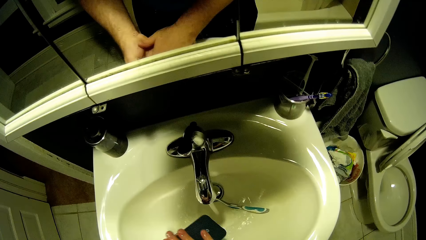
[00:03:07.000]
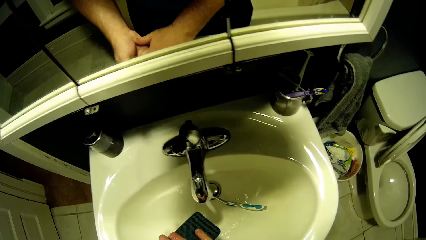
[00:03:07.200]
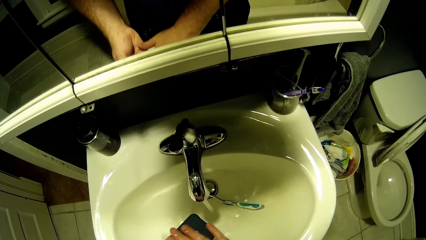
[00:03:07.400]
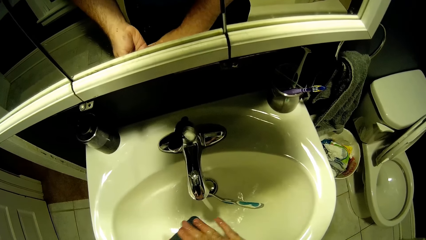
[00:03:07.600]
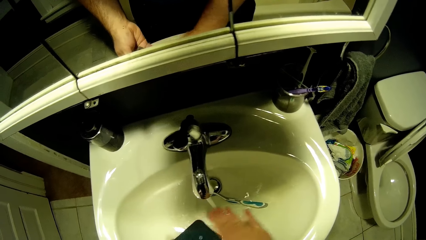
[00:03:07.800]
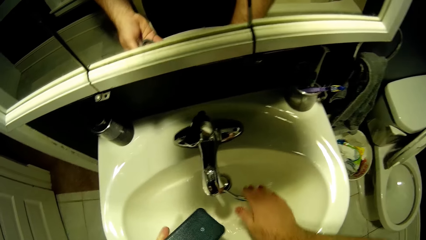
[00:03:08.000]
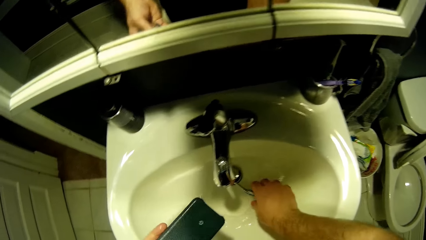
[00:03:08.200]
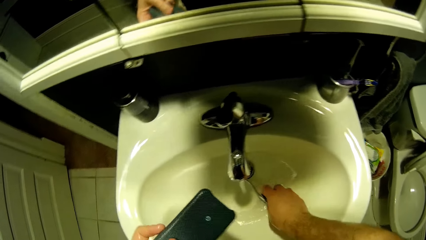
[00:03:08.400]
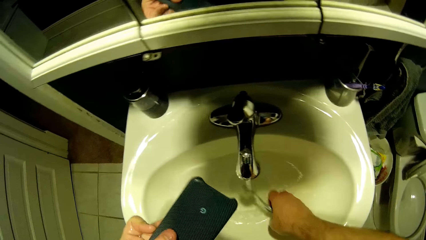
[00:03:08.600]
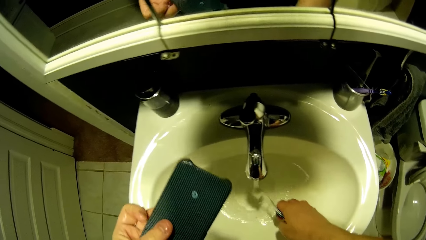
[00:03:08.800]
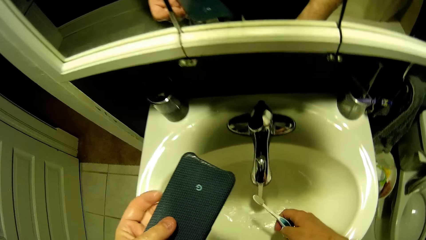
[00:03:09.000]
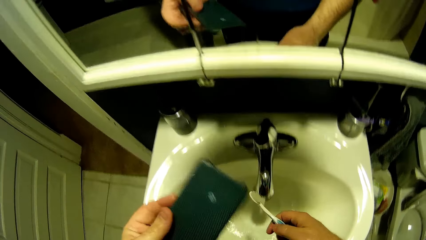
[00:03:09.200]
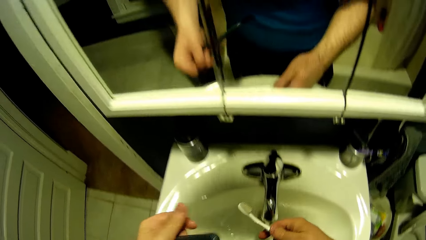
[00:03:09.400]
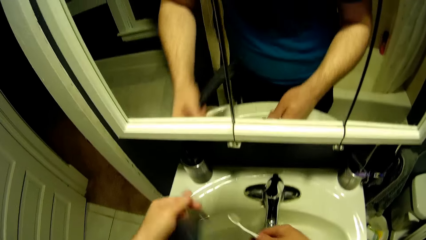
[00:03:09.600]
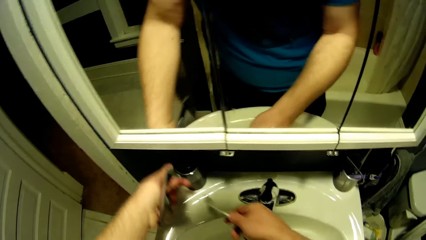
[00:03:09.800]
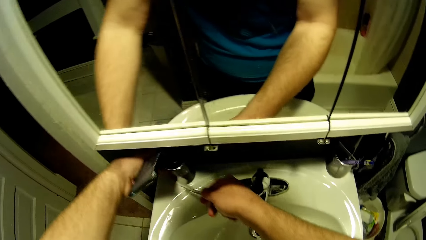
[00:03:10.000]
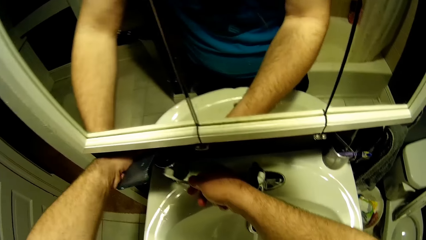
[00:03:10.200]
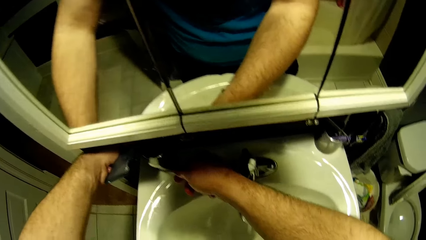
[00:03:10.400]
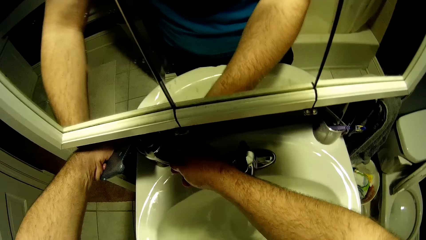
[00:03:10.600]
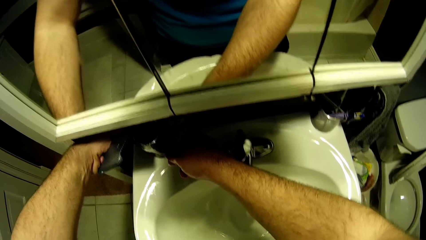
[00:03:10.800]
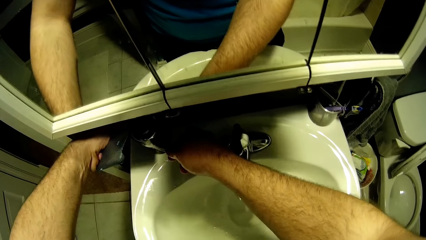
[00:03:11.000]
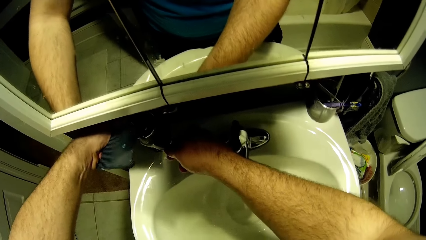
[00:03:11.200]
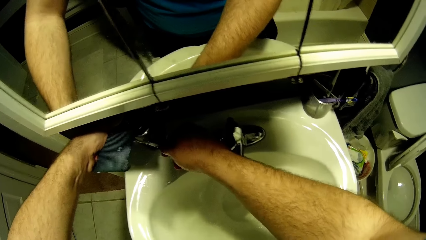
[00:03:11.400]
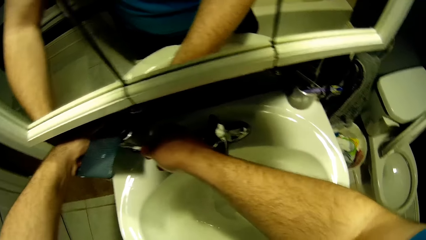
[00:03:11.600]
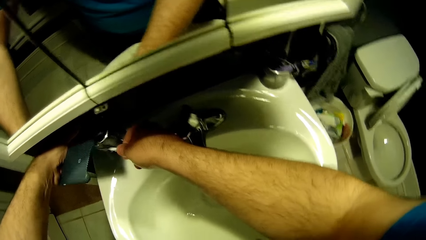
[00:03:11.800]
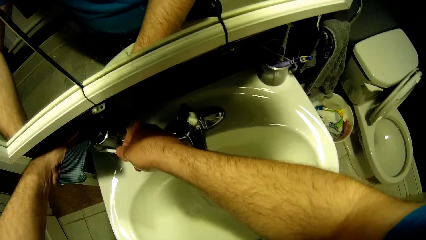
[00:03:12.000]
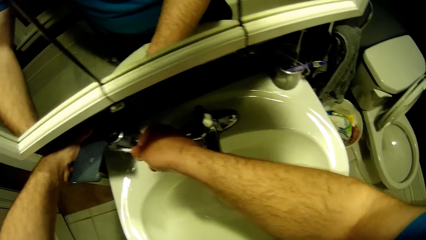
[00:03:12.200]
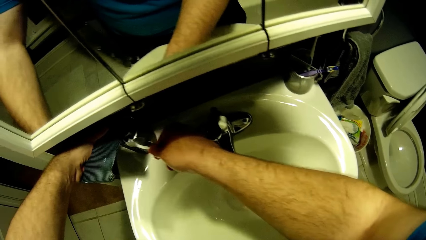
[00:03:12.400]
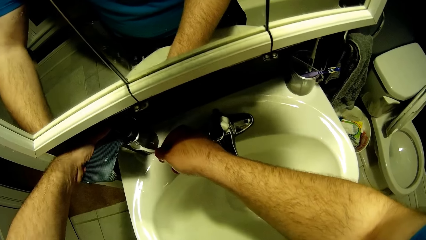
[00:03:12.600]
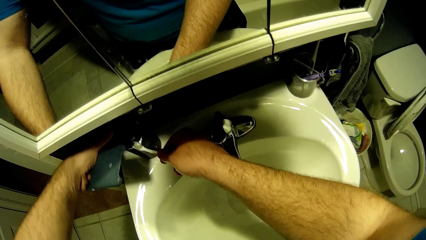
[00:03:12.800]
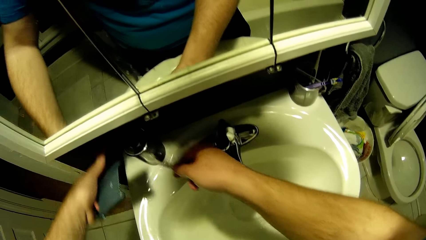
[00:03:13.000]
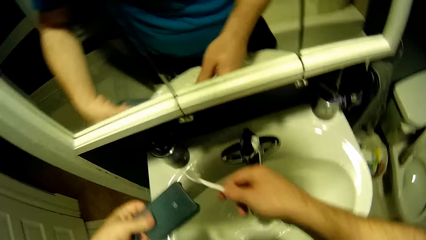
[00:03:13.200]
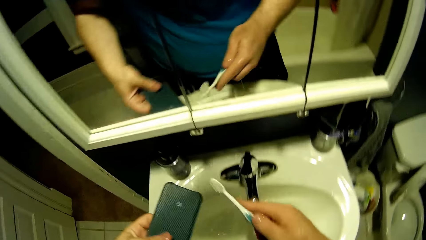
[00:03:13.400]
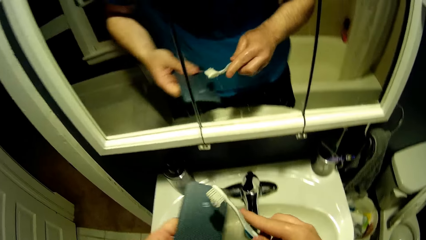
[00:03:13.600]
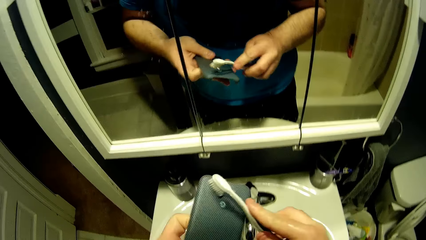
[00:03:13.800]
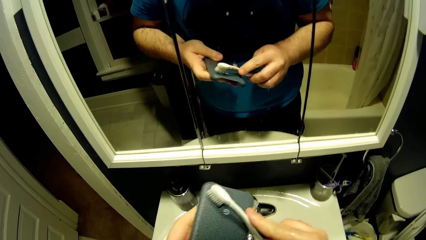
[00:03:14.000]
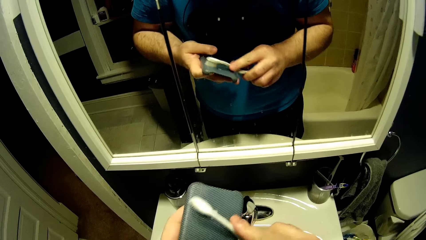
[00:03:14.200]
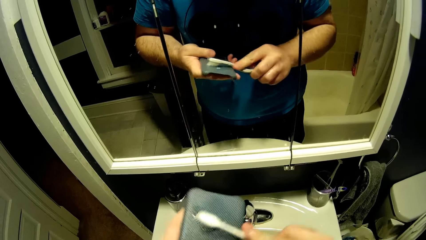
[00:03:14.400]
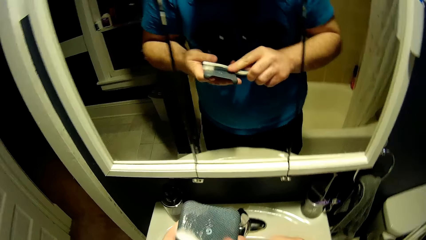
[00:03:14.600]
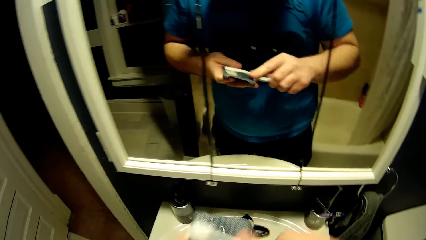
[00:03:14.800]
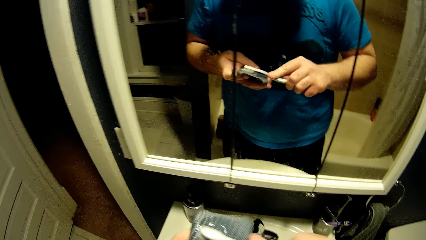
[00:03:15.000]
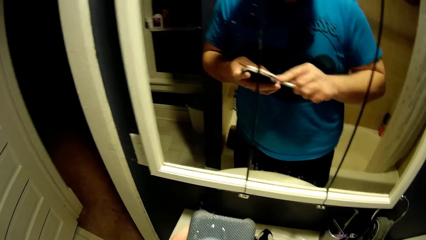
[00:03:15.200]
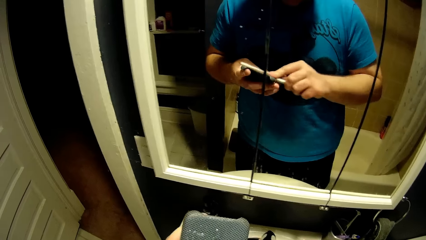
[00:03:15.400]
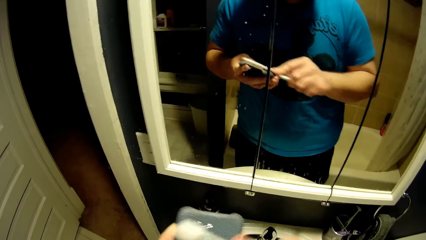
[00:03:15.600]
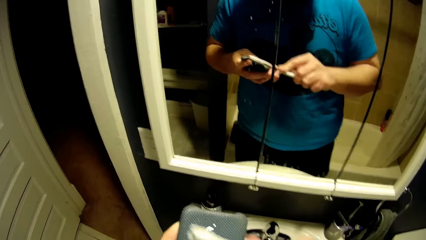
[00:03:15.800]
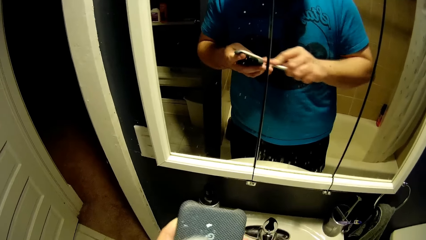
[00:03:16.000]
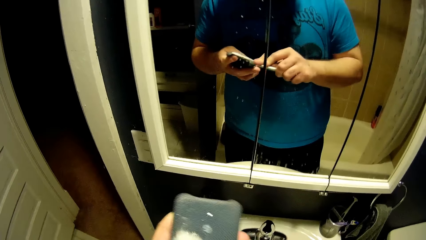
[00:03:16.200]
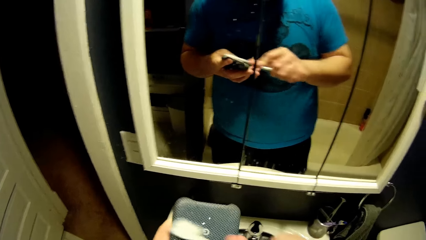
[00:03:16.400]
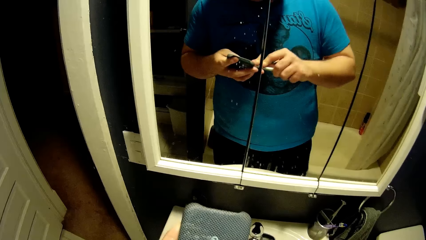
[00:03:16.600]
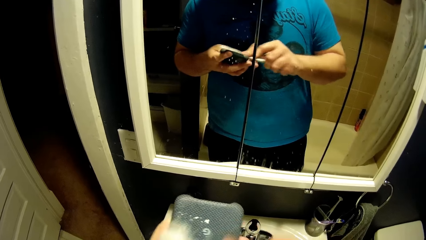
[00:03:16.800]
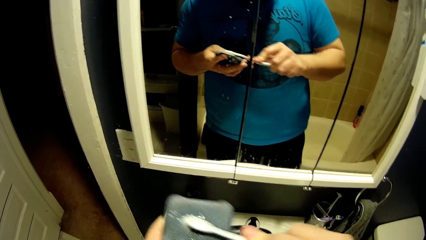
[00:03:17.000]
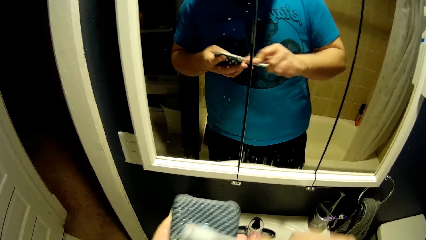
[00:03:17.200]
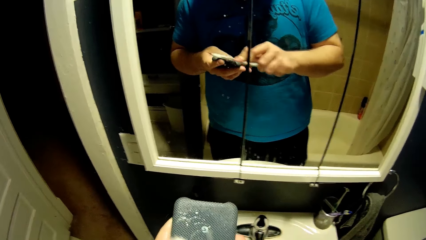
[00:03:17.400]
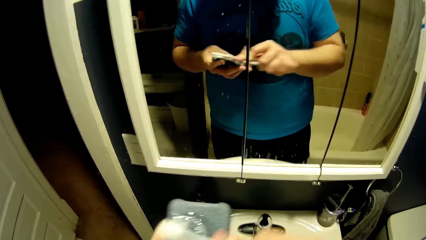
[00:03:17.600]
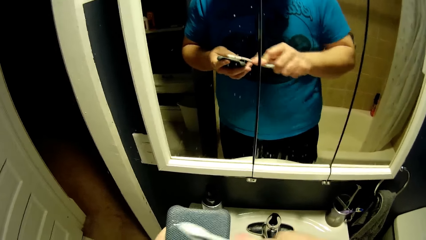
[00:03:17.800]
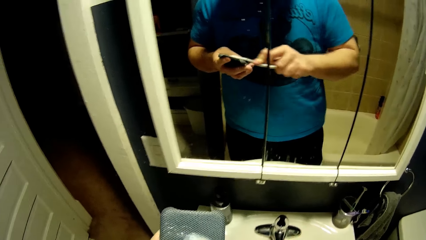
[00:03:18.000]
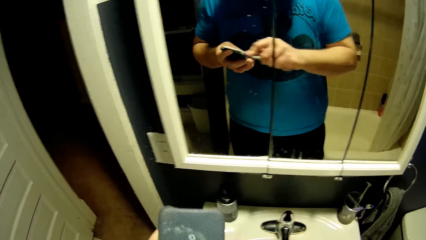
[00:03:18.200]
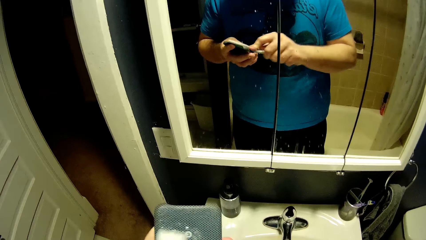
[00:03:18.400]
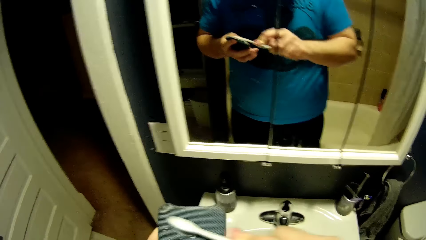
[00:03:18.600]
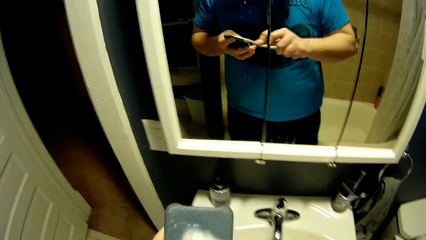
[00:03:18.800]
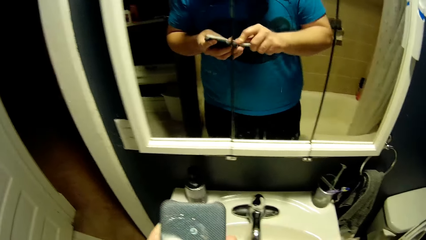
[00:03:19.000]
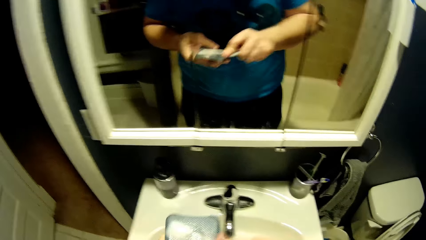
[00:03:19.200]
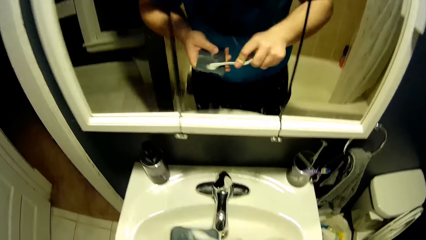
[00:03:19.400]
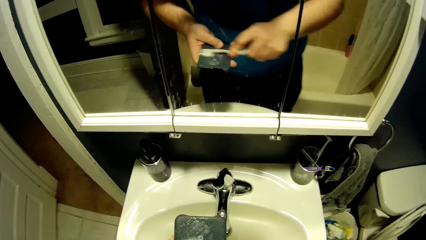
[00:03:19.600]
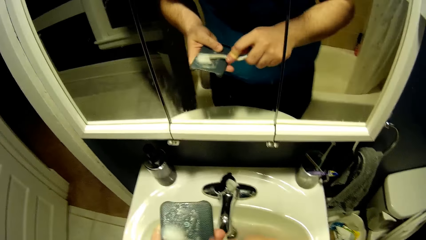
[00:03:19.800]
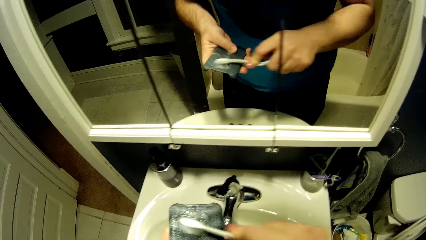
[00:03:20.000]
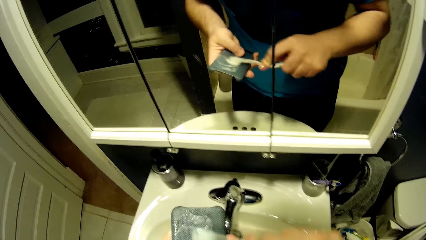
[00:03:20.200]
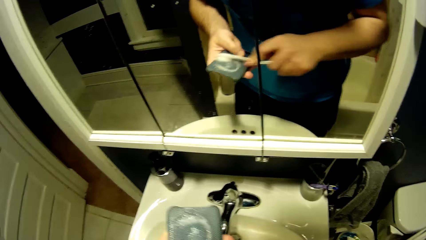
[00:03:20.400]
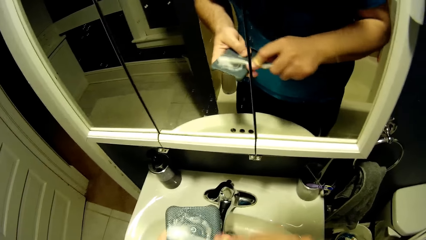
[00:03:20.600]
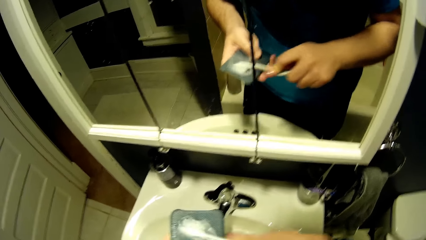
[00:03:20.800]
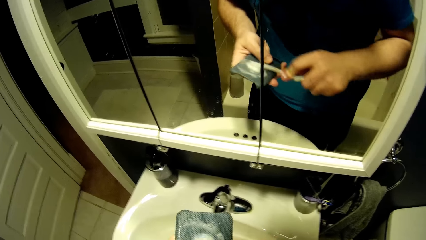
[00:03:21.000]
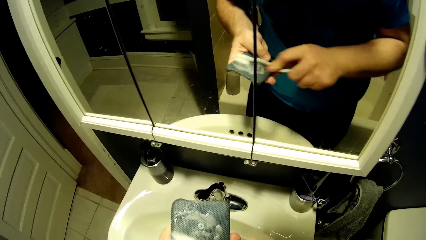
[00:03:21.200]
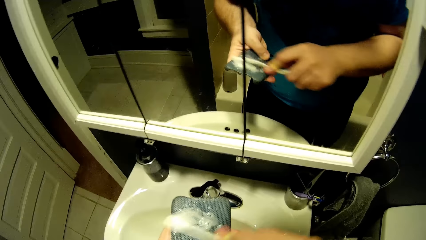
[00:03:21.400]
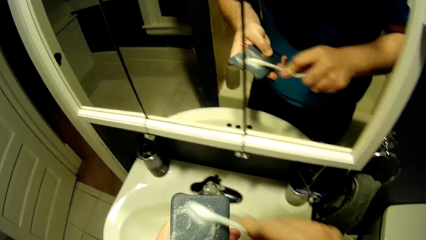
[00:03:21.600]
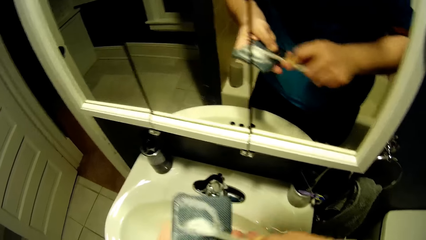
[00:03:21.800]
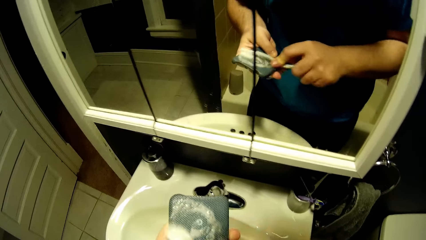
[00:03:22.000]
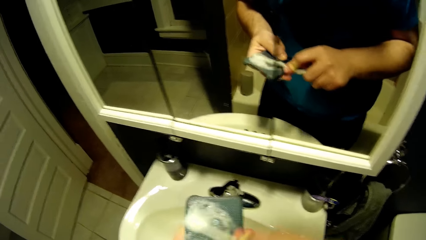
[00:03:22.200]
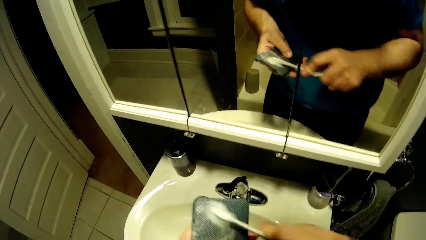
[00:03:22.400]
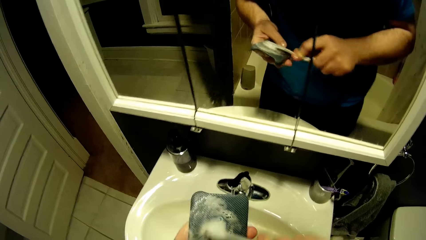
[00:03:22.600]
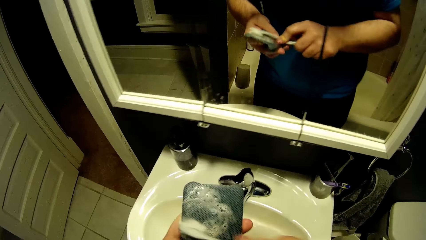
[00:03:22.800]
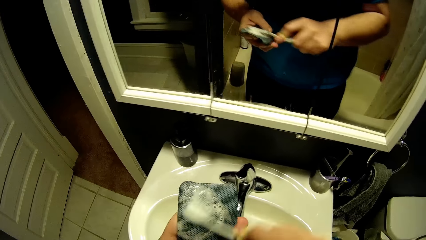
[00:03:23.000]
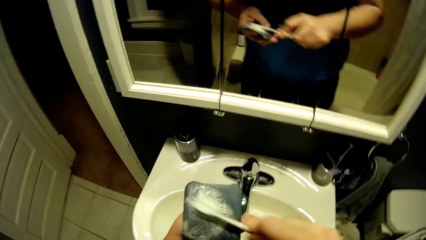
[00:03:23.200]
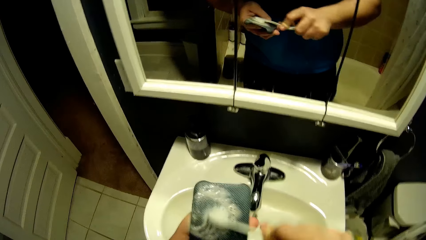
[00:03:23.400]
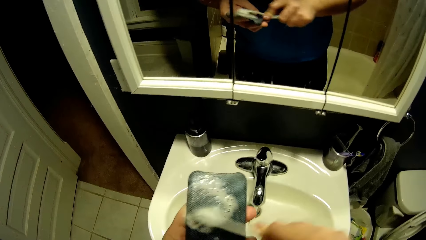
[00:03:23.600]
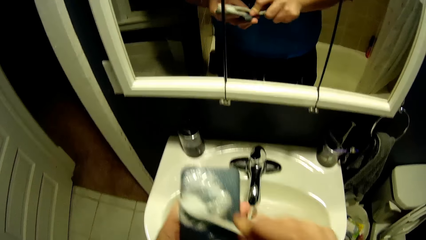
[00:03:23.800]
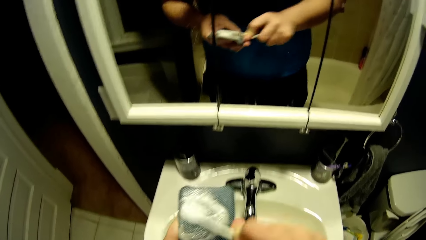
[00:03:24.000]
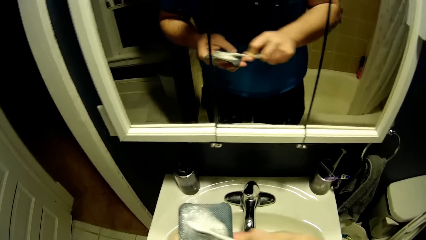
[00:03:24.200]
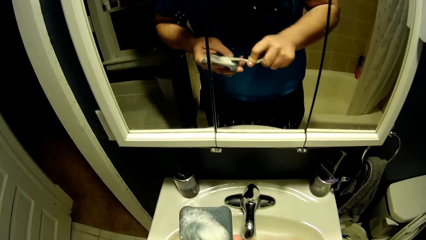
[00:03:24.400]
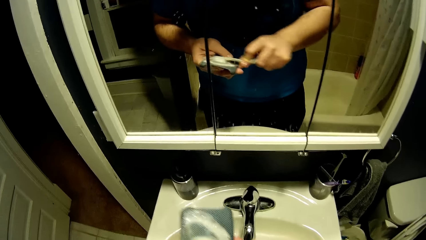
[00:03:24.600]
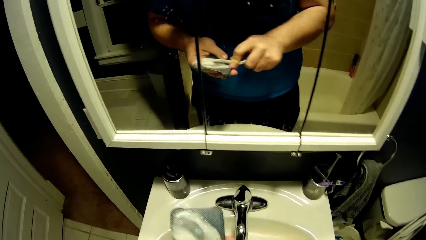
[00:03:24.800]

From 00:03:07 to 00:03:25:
The camera wearer wipes the phone case or cover. They pick up a brush. They apply soap on the brush. They clean the phone cover in the sink using the brush.
